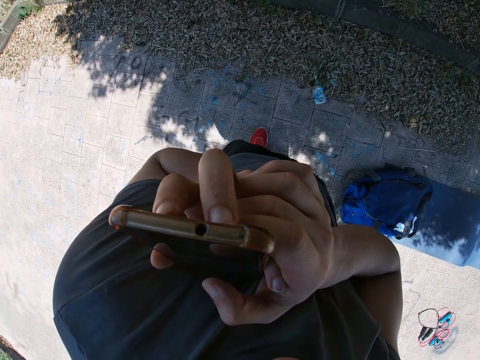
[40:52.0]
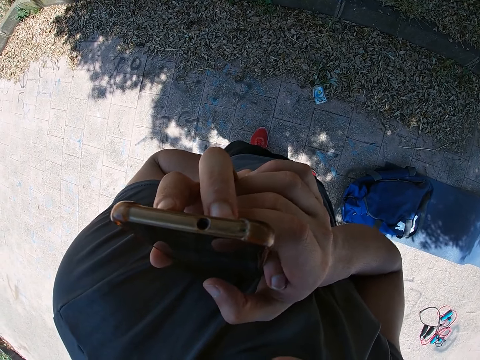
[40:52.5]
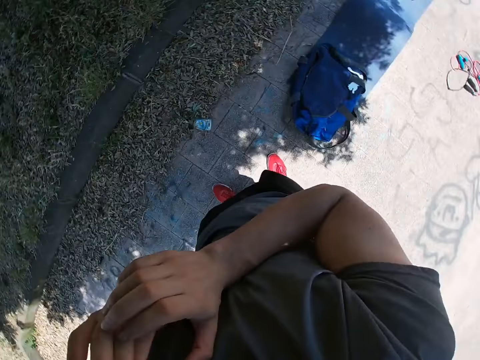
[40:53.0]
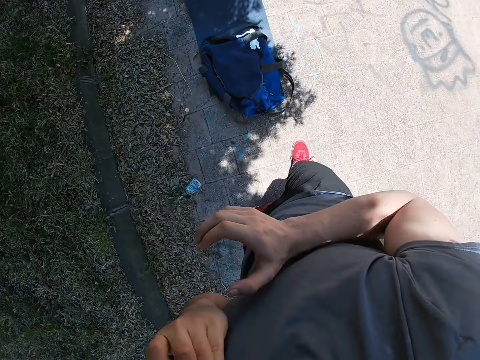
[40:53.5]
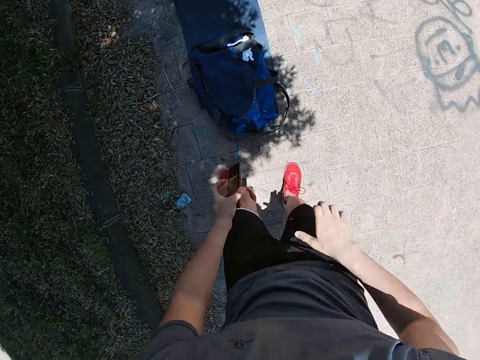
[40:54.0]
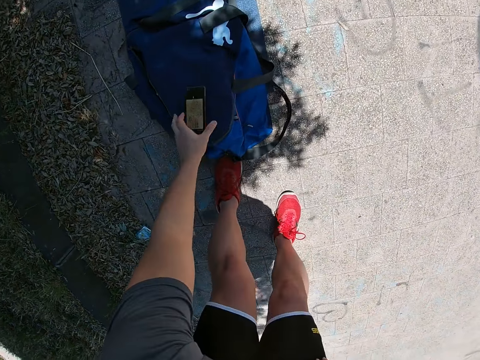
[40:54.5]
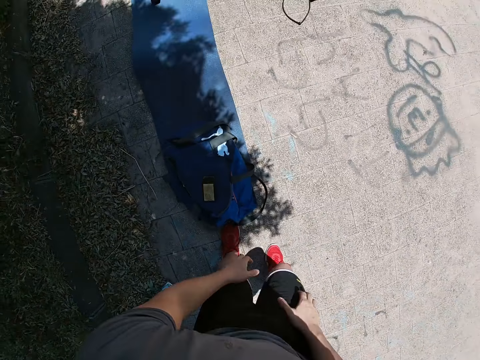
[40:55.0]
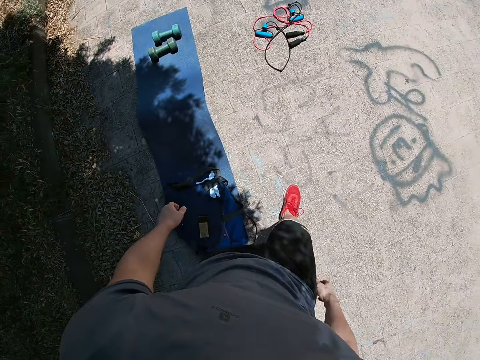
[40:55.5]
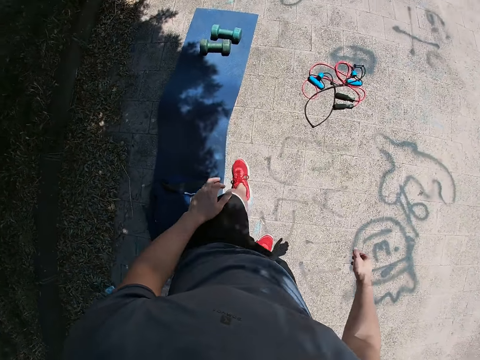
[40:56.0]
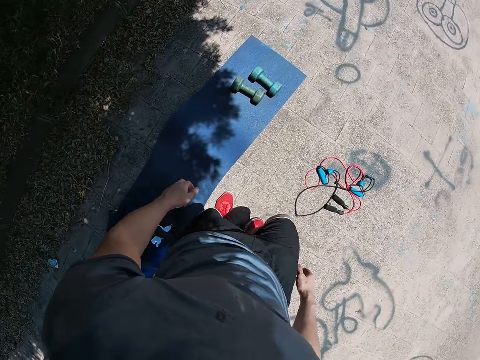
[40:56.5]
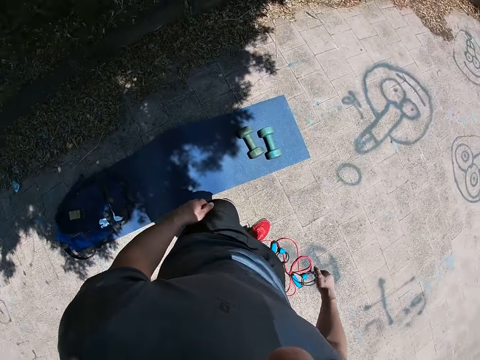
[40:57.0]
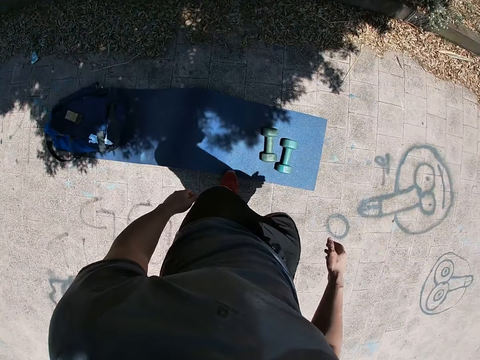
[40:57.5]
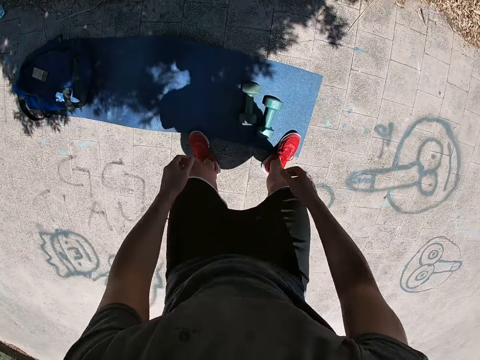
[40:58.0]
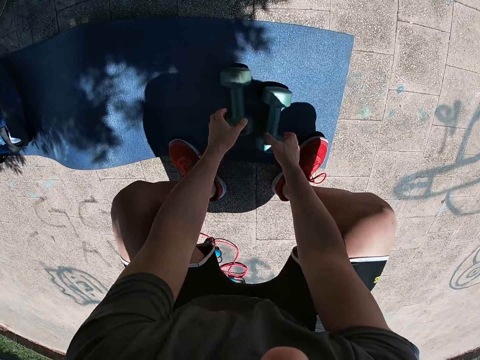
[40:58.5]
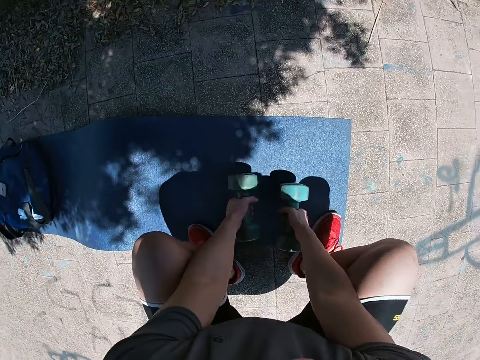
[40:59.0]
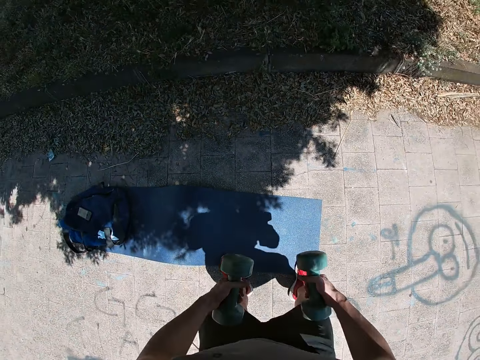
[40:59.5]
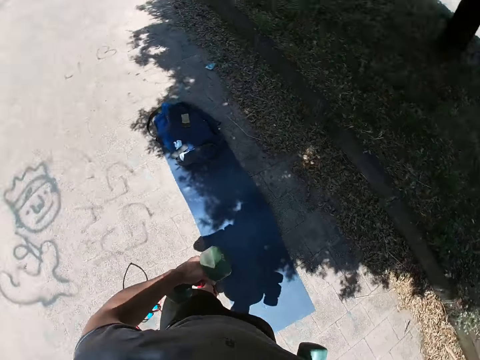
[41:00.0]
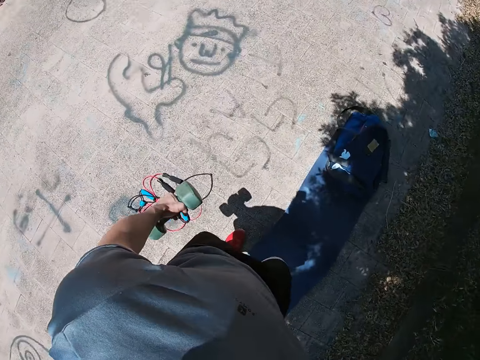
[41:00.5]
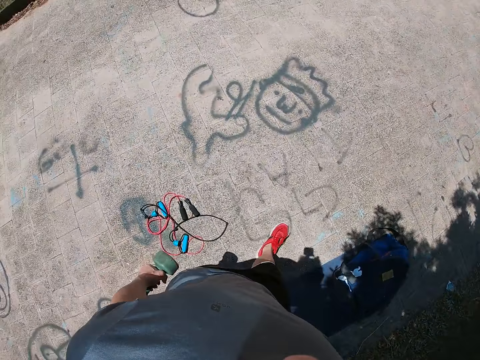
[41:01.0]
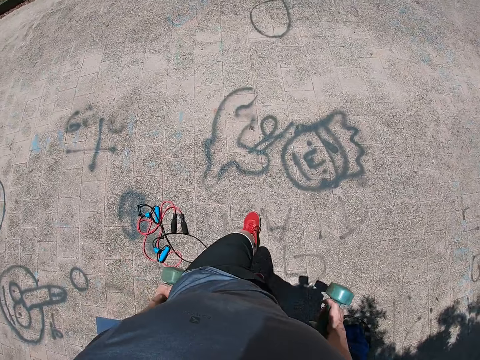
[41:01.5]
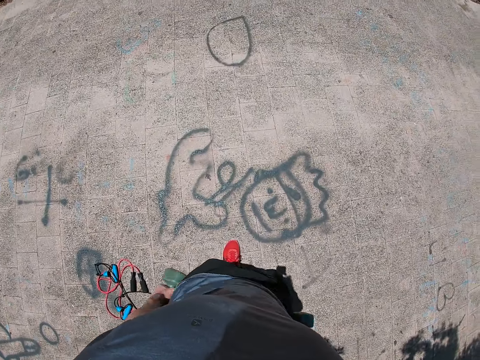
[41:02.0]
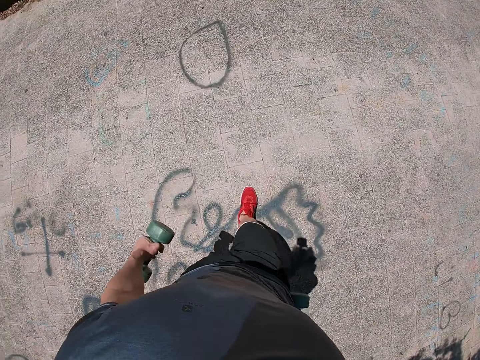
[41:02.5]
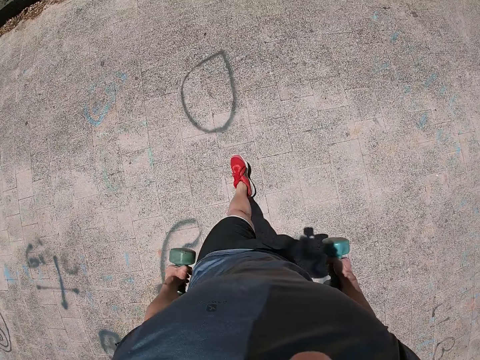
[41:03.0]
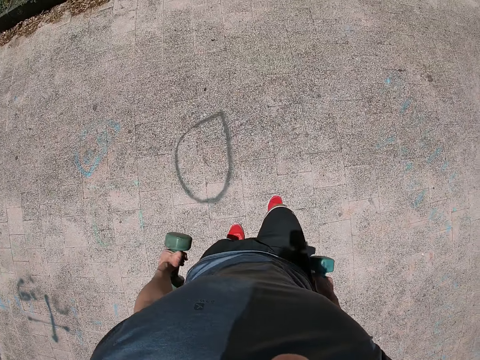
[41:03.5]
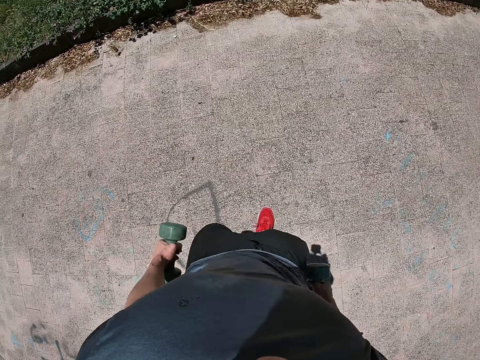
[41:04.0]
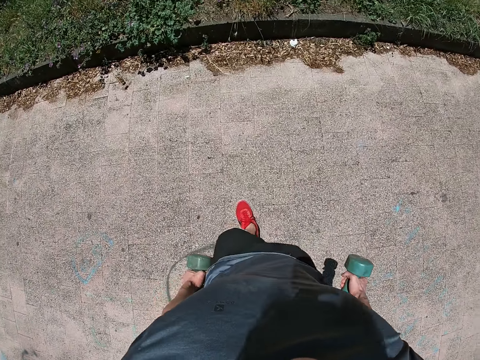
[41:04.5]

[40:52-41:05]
The camera wearer drops his mobile phone on a bag with his left hand. He walks to the side of the mat. He picks up a pair of dumbbells from the mat. He walks away from the mat. He walks back with the dumbbells.

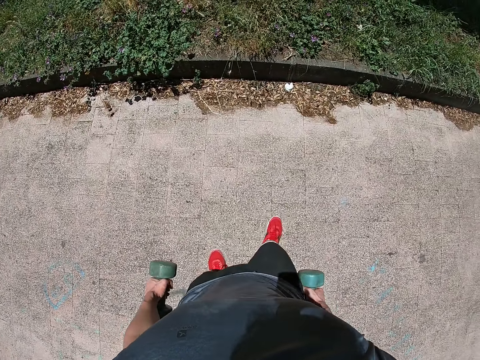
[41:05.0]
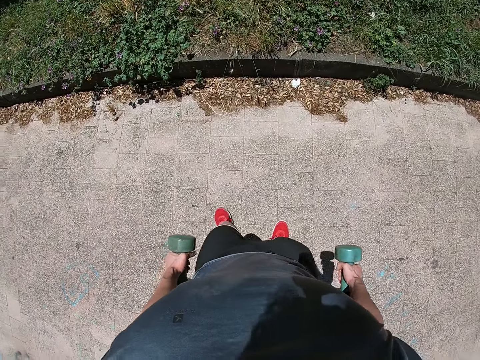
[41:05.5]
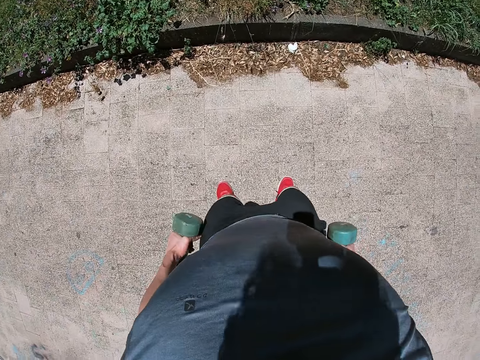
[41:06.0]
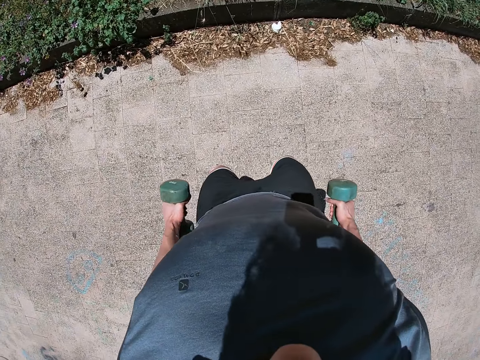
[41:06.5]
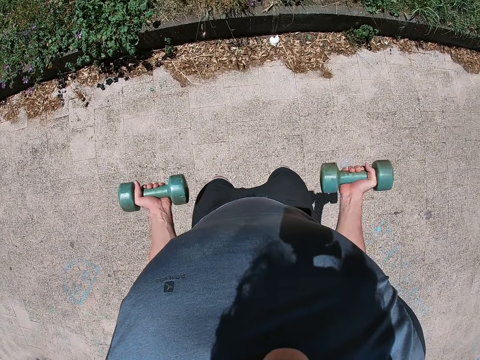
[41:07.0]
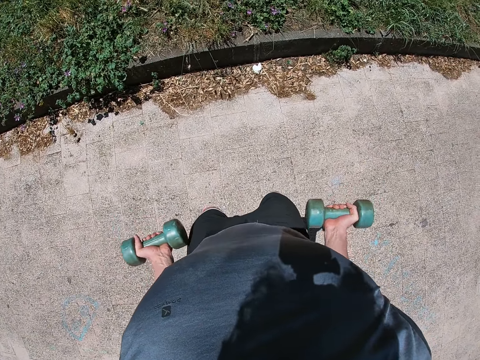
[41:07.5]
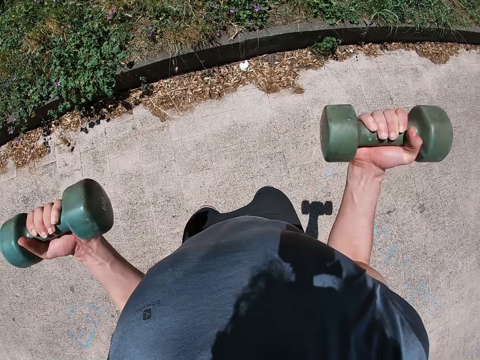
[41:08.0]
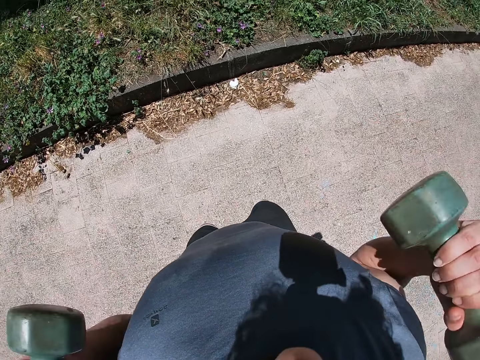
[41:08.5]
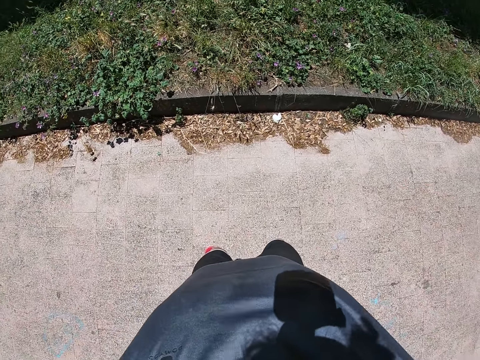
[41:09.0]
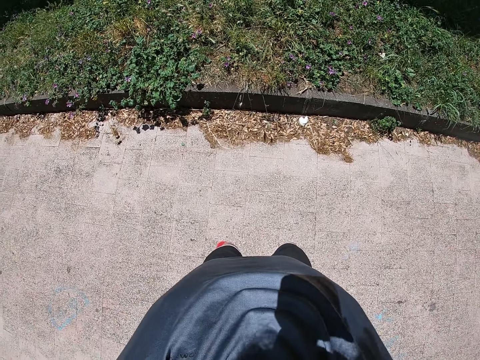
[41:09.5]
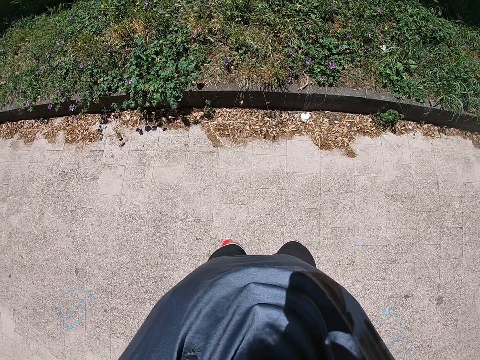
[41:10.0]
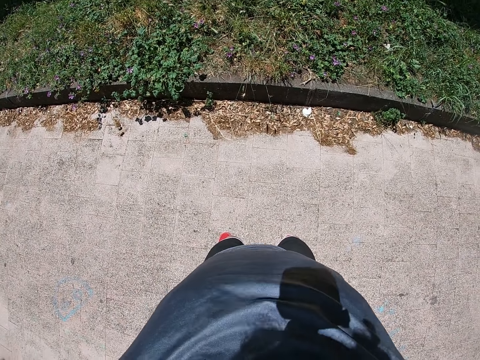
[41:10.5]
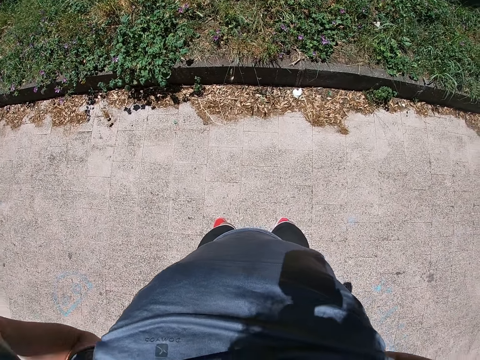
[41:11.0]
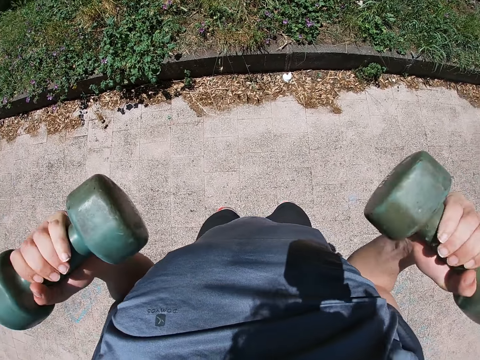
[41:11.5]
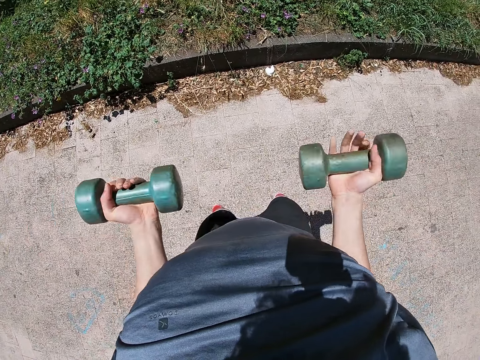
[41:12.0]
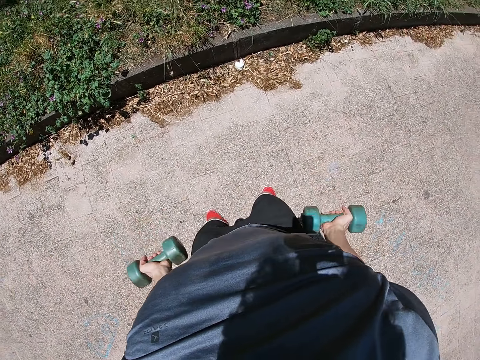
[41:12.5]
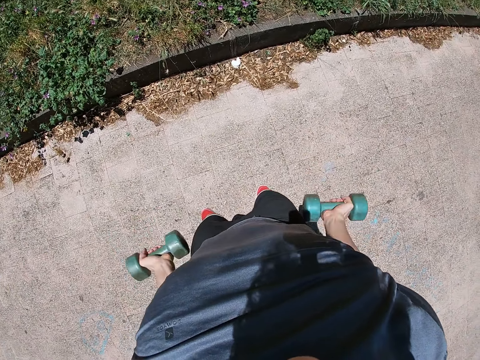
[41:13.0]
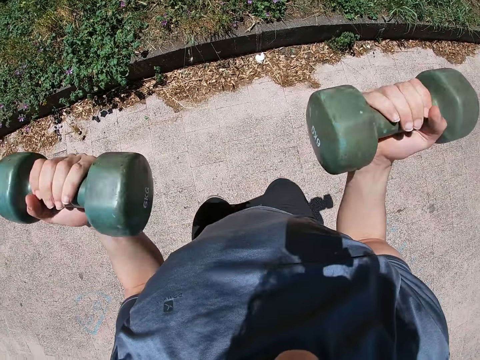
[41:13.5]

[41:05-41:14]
The camera wearer works out with the pair of dumbbells in both hands. They lift the dumbbells with both hands up and down.

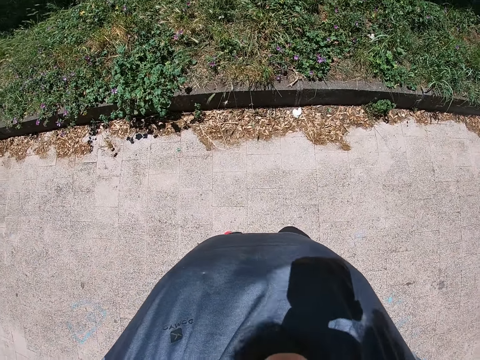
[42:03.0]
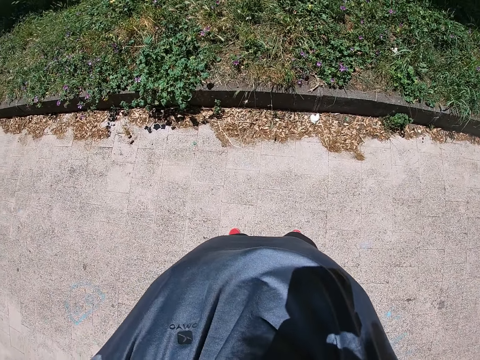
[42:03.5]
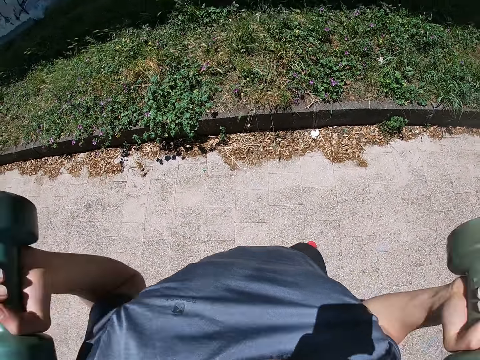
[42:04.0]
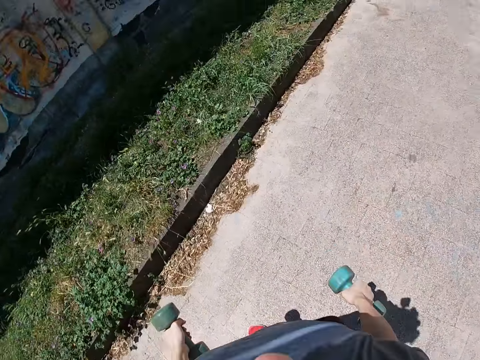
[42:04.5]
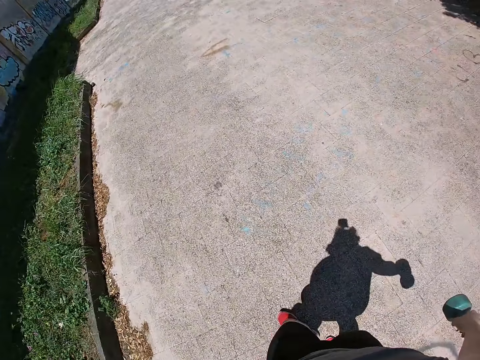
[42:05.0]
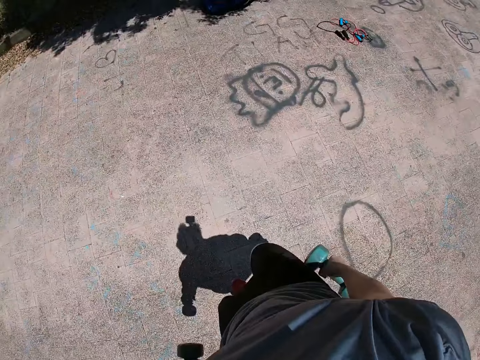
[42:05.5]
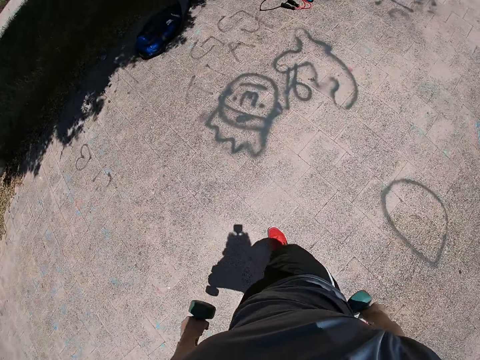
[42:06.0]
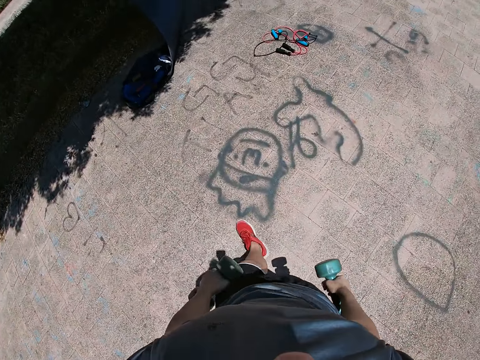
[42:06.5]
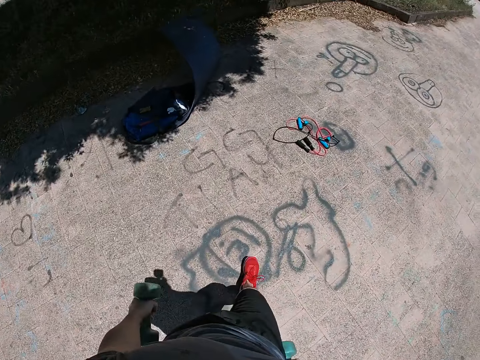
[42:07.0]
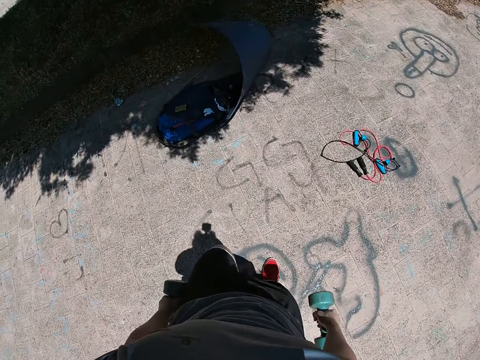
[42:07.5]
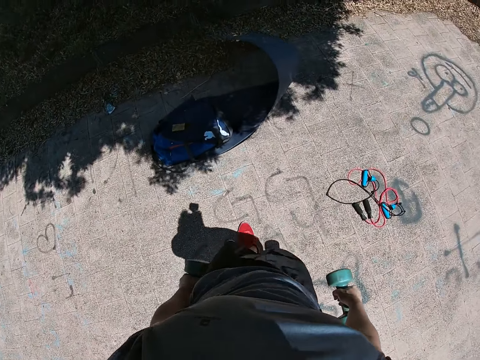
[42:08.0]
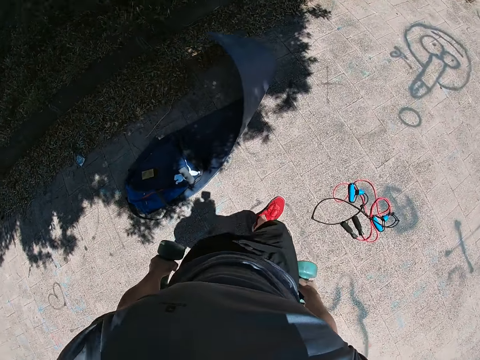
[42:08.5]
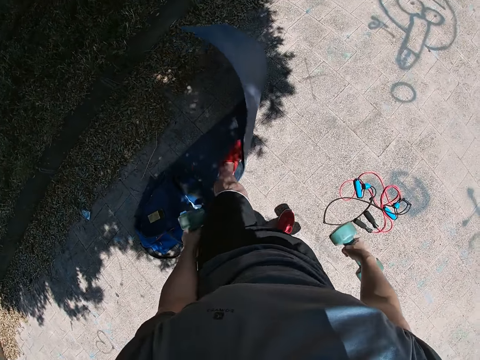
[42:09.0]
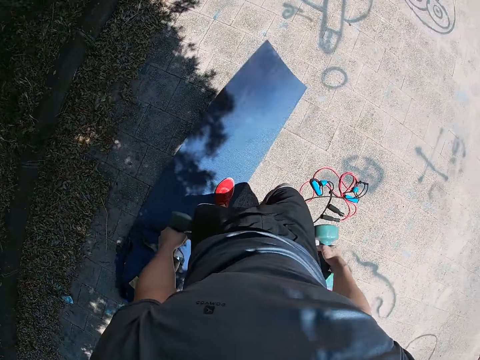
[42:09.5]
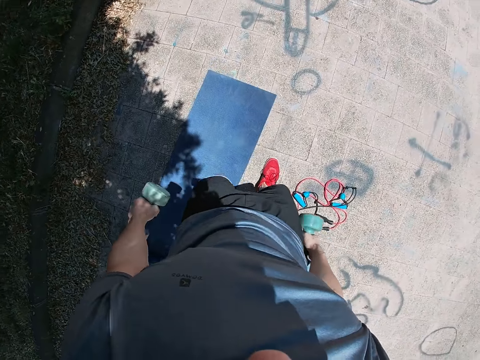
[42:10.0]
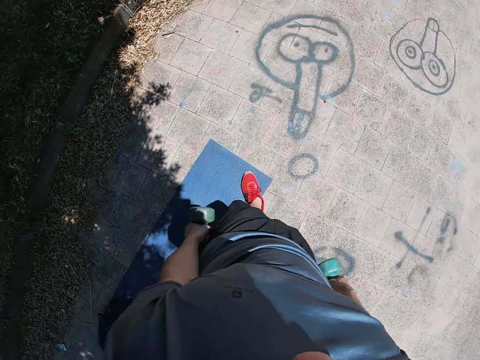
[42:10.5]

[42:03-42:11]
The camera wearer stops working out with the pair of dumbbells. He walks back to the mat. He flattens the mat with the leg. He steps on the mat with his left leg.
